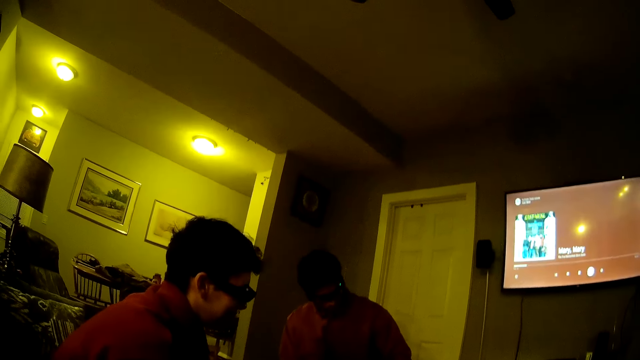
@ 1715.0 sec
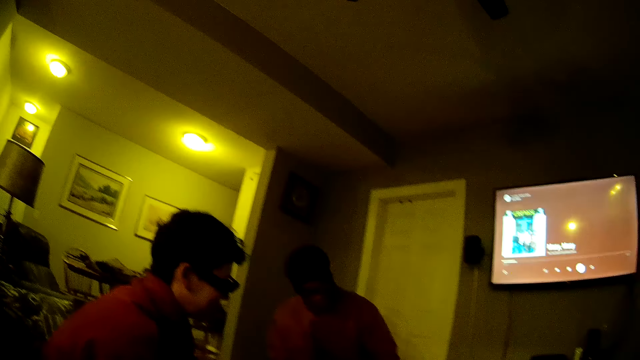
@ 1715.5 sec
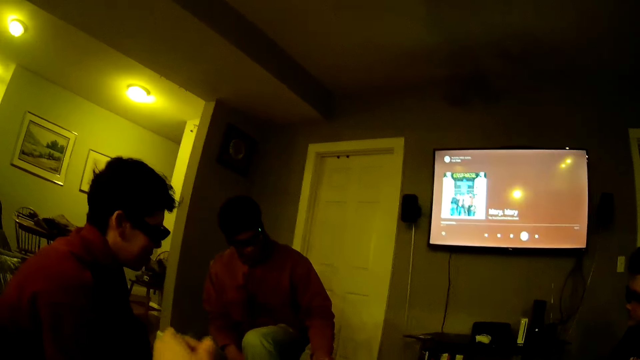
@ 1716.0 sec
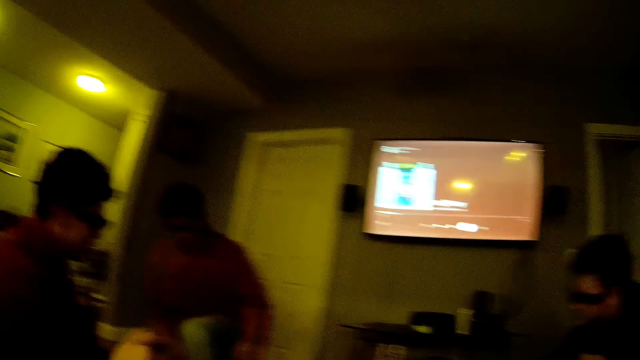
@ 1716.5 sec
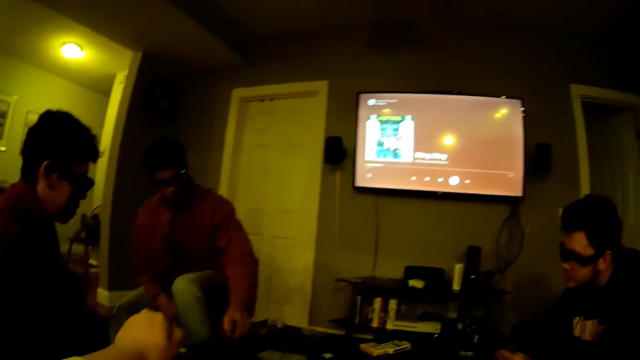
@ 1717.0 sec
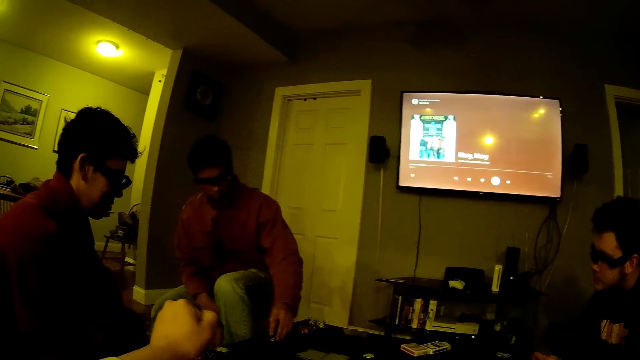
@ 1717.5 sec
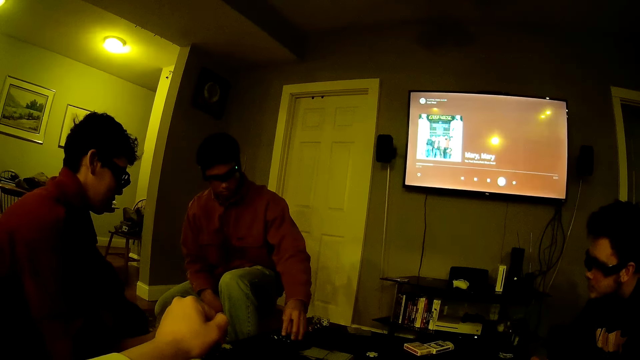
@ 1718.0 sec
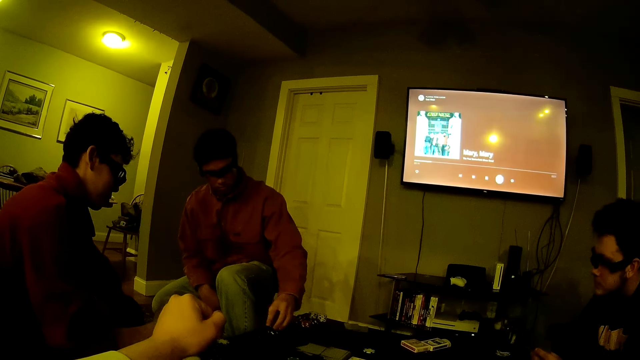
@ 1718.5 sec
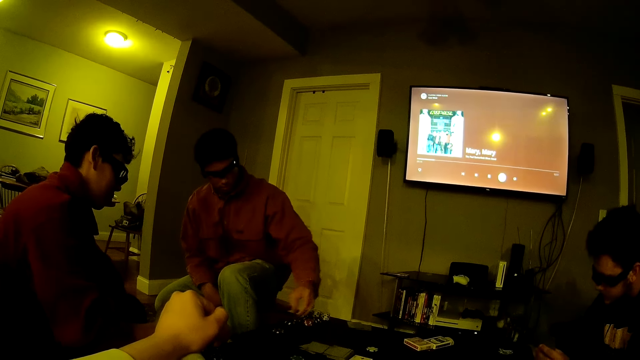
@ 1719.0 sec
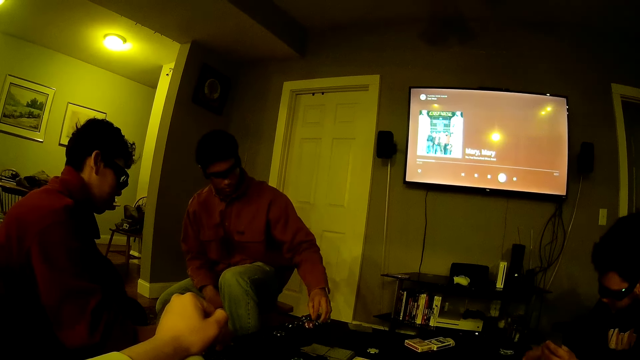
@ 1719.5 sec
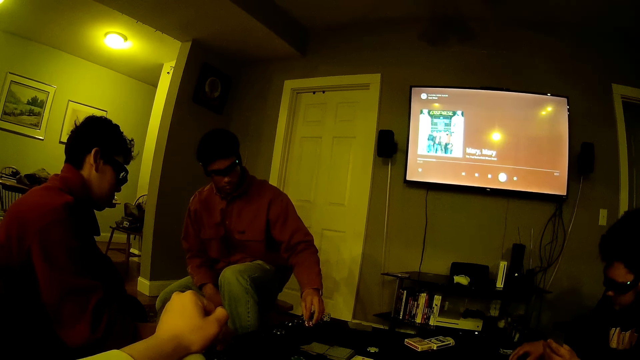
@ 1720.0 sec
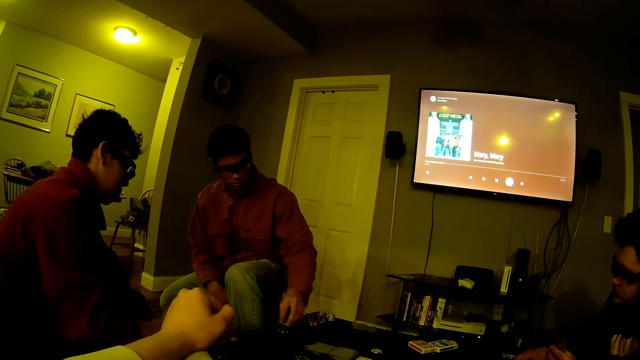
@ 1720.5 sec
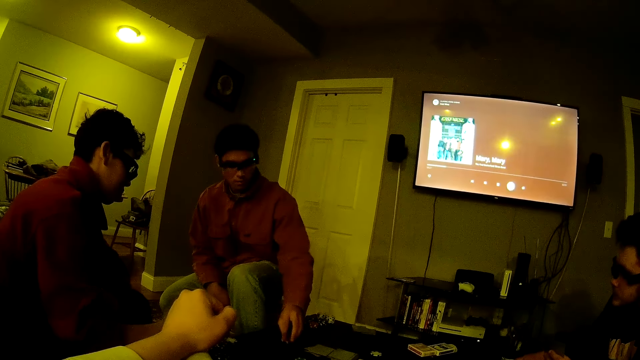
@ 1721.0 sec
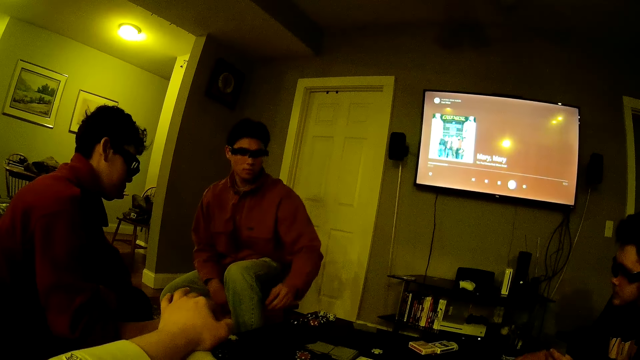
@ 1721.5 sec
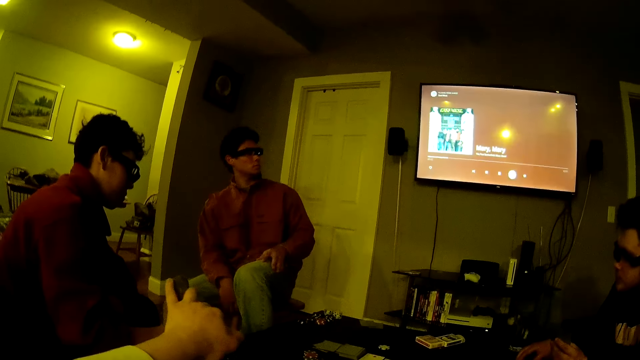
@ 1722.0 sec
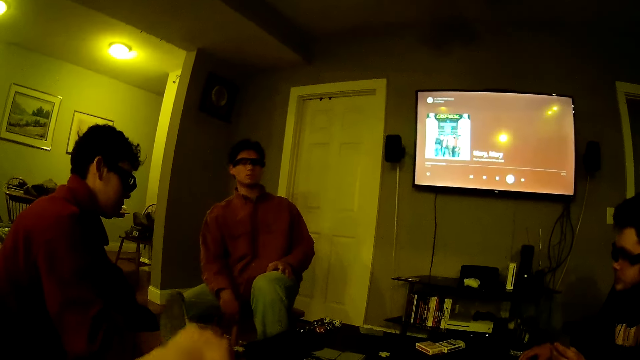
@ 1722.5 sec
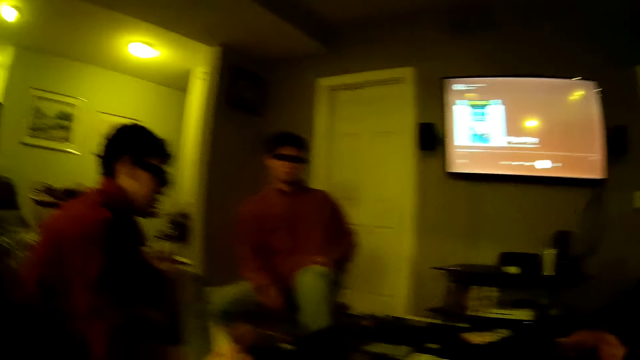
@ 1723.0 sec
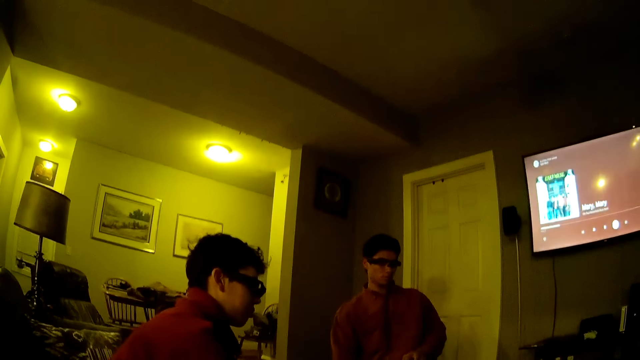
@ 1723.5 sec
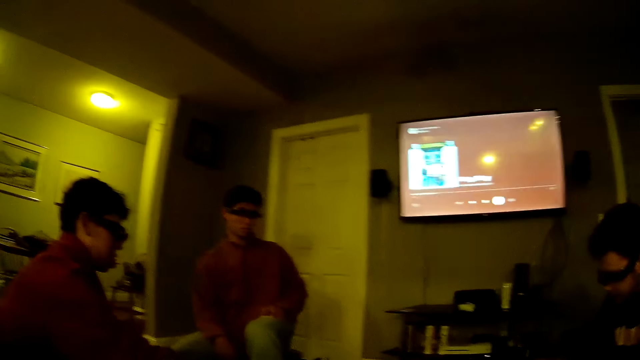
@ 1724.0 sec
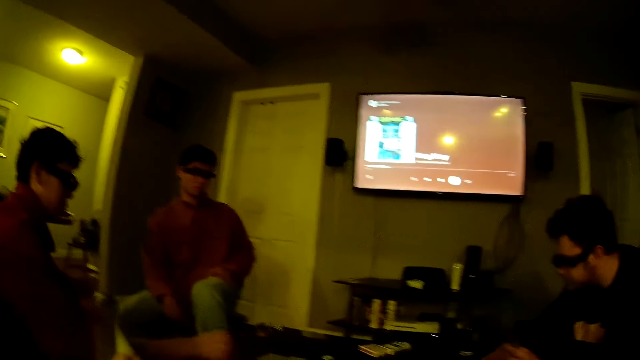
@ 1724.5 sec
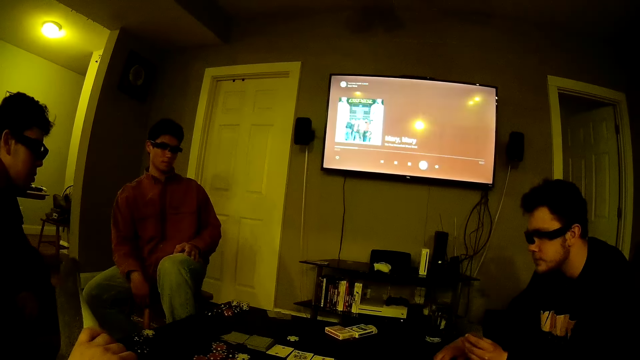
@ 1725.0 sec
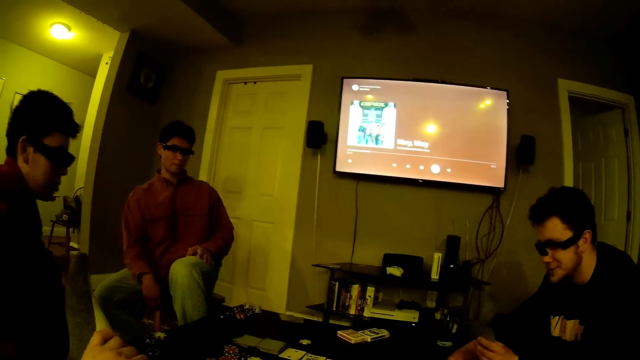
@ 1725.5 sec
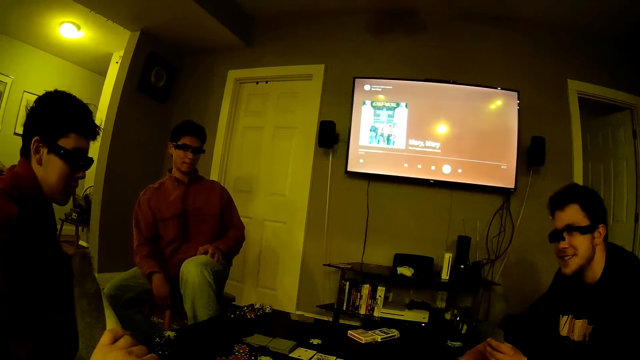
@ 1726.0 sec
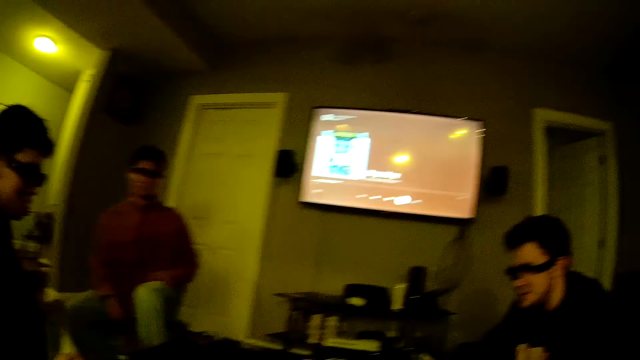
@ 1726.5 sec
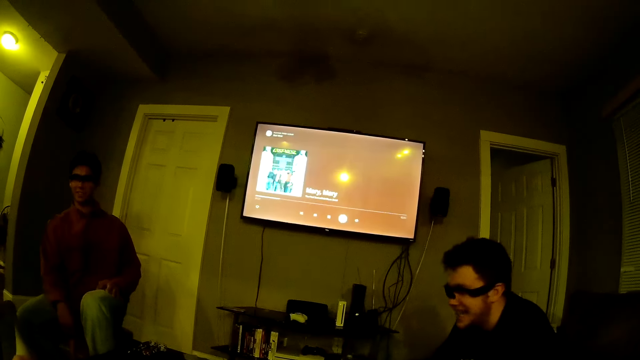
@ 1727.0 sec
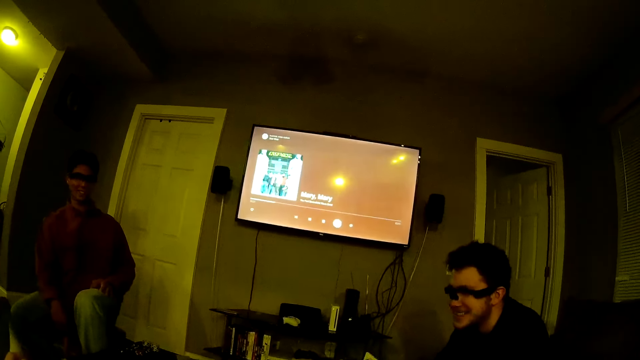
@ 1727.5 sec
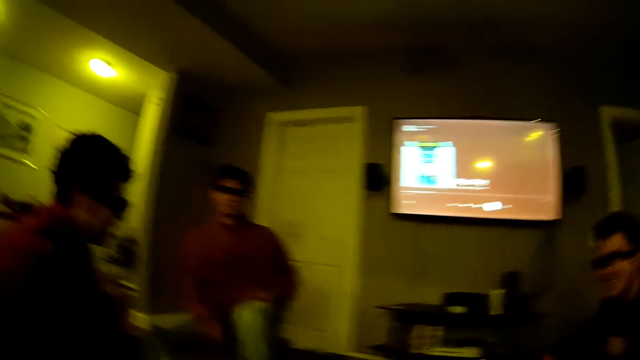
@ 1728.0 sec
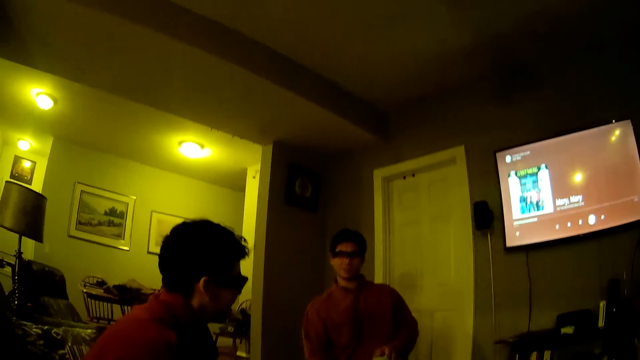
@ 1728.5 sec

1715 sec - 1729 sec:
A man arranges some poker chips on the table with his left hand. The man moves the poker chips on the table with his left hand. Another man tosses a poker chip on the table with his right hand.

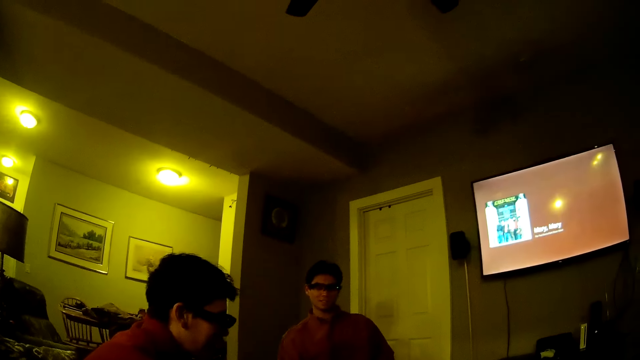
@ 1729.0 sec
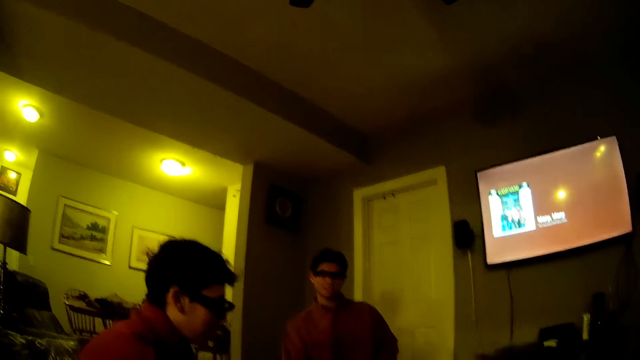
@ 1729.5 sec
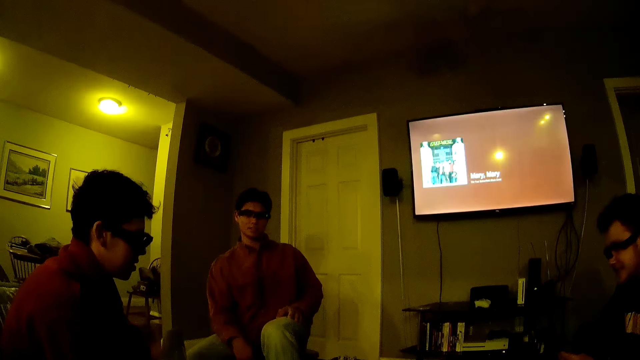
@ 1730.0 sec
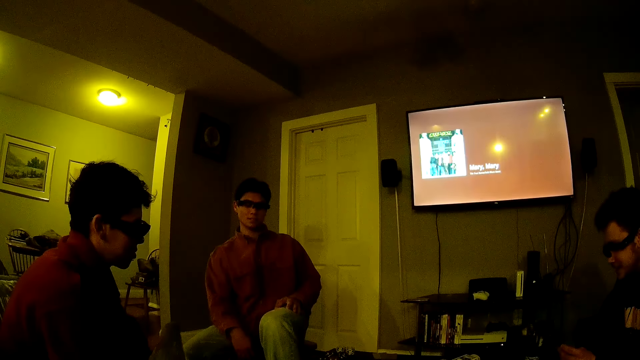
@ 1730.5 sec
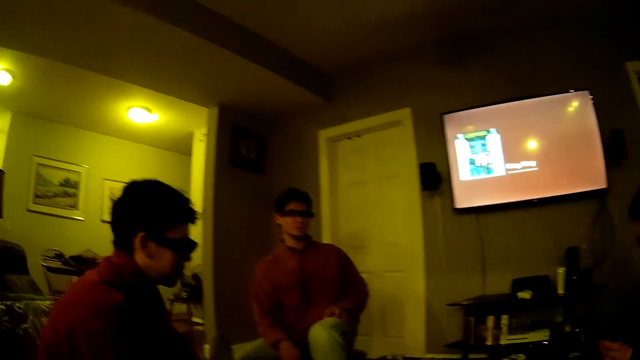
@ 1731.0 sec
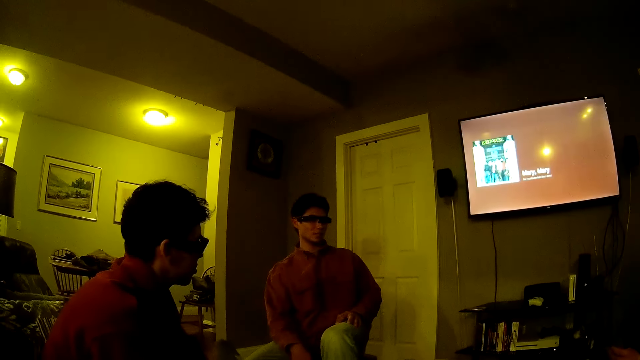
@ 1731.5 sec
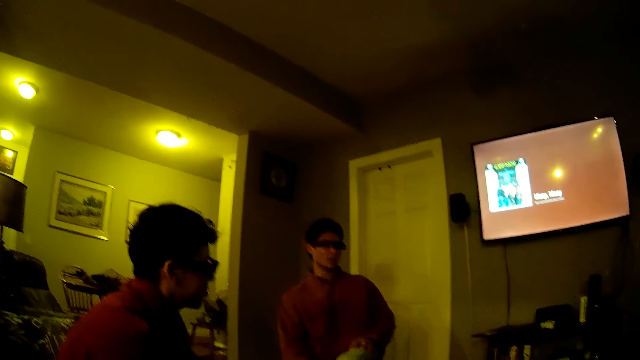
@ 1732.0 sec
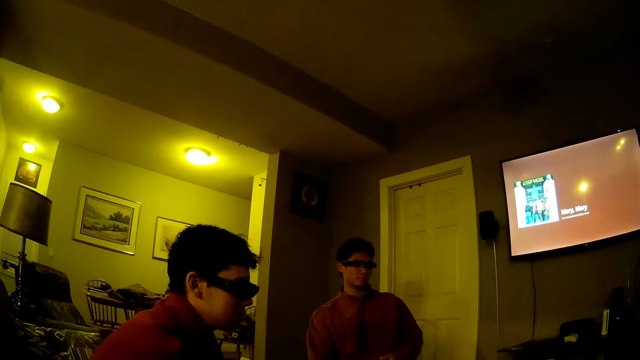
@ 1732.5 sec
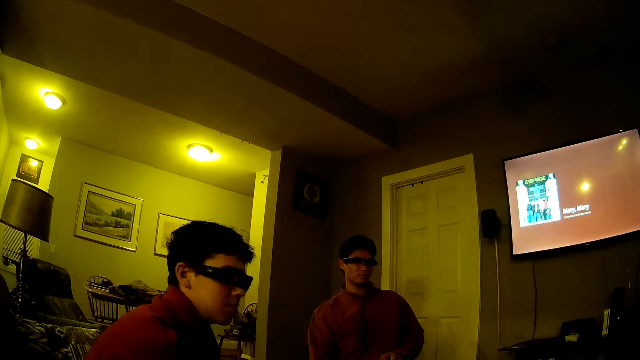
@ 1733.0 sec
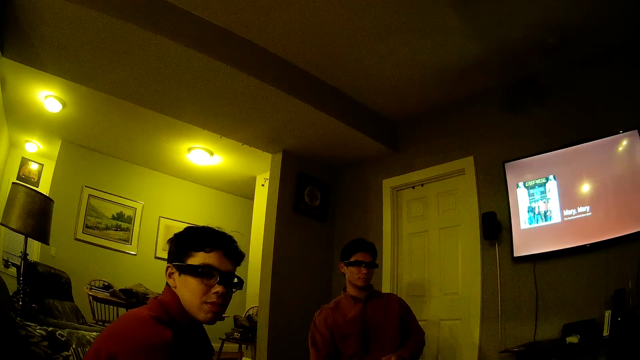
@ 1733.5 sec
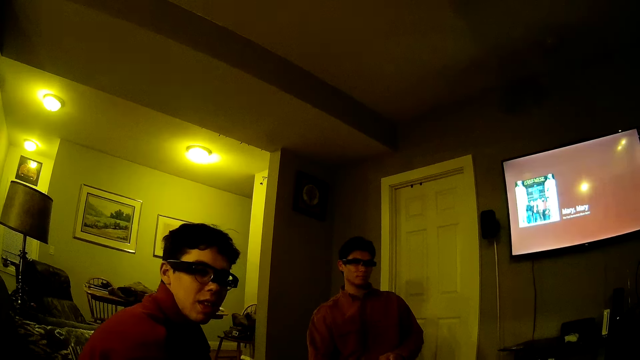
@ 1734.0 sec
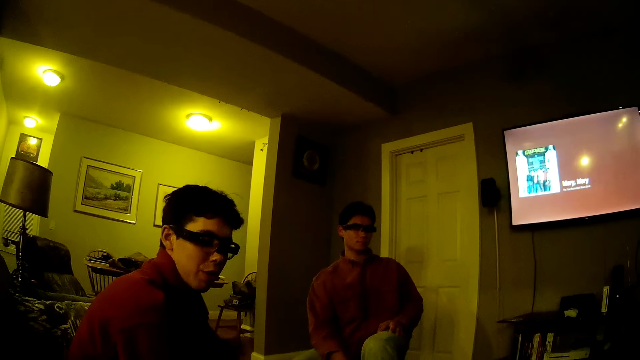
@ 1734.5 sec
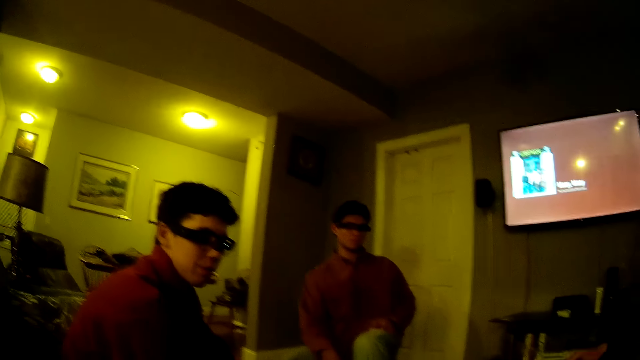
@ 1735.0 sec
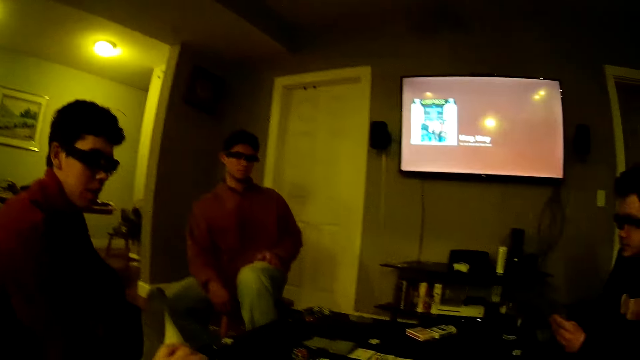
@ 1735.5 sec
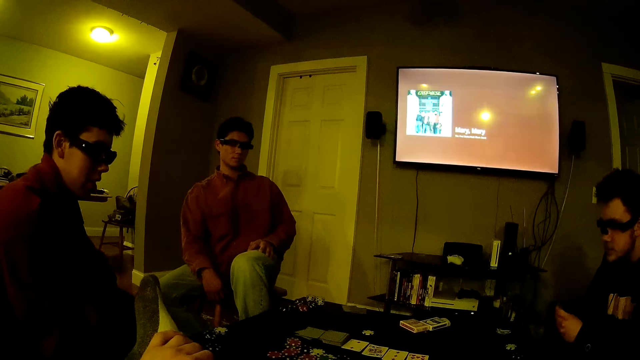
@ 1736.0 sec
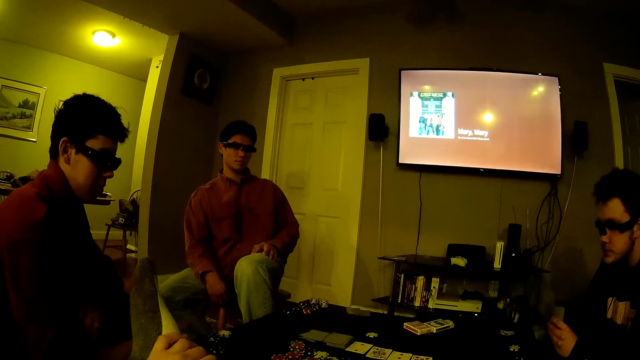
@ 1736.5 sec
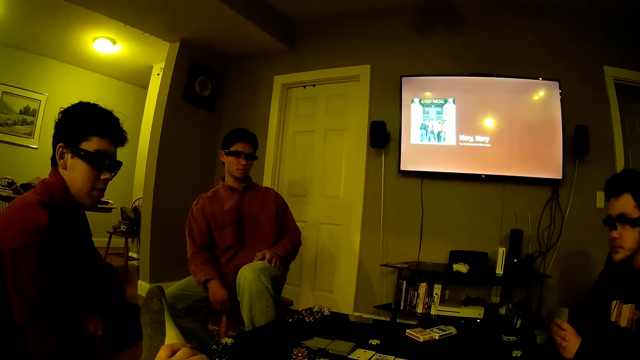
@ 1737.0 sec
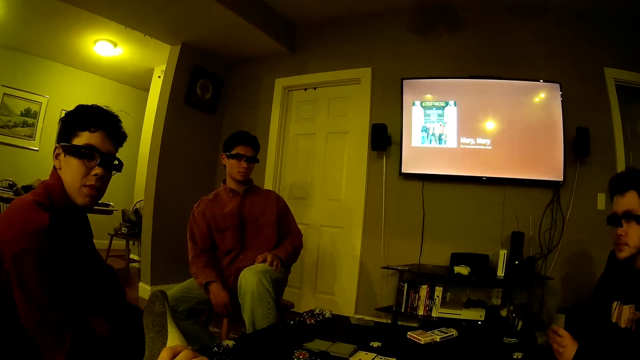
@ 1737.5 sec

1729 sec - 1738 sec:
The camera wearer talks. They look around.
